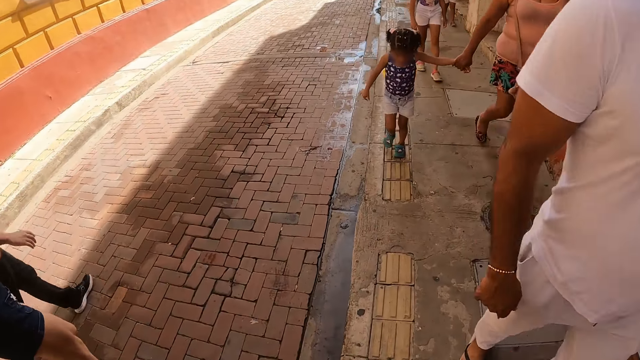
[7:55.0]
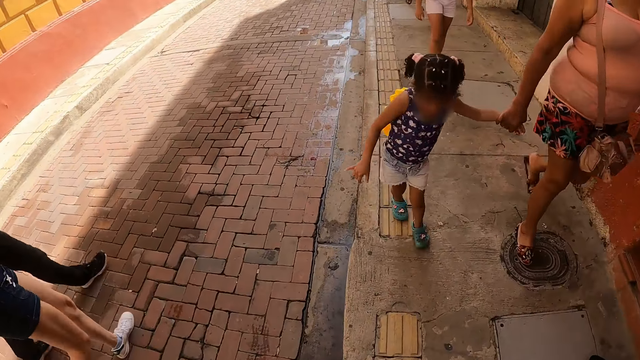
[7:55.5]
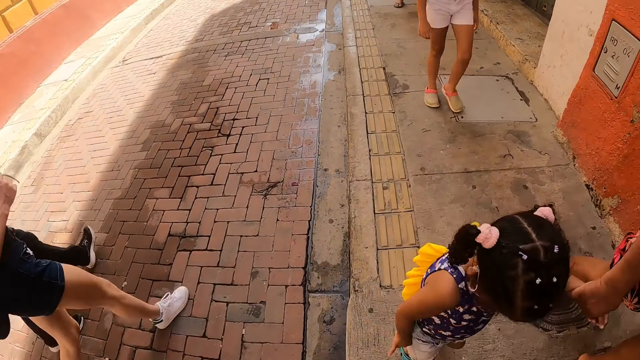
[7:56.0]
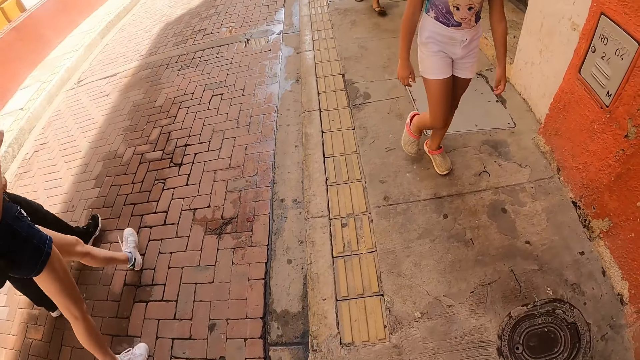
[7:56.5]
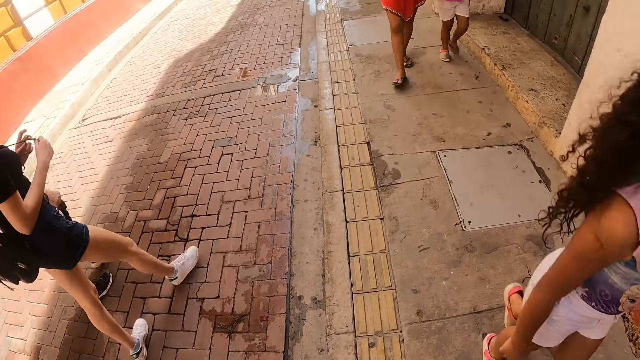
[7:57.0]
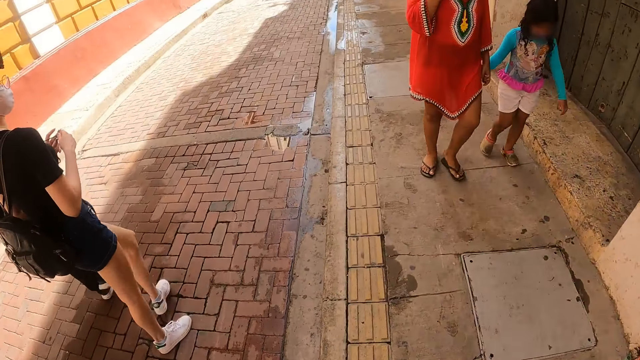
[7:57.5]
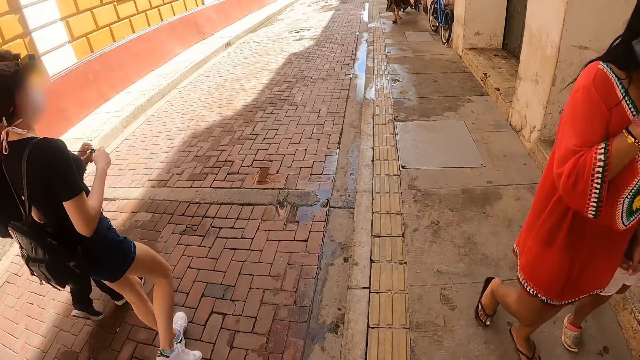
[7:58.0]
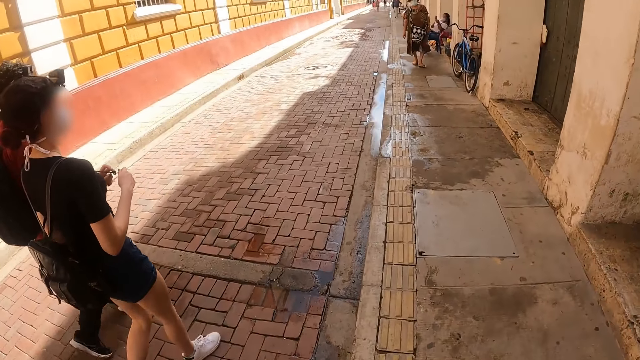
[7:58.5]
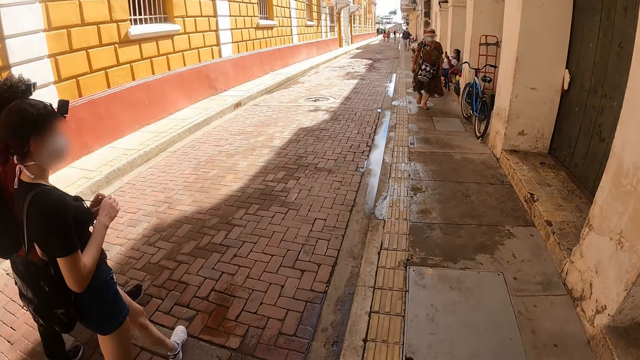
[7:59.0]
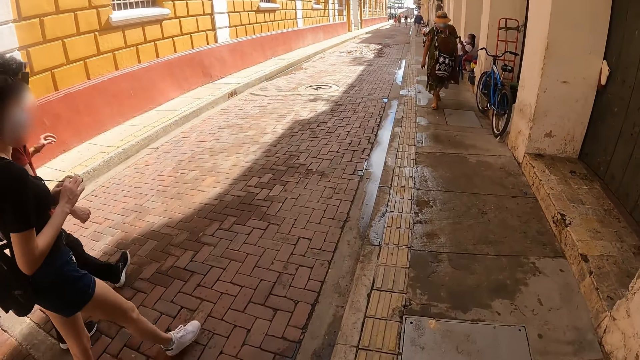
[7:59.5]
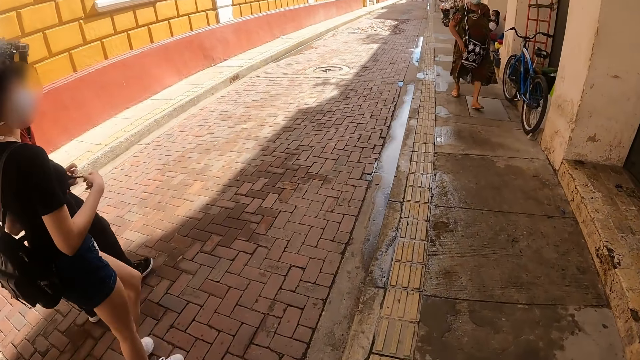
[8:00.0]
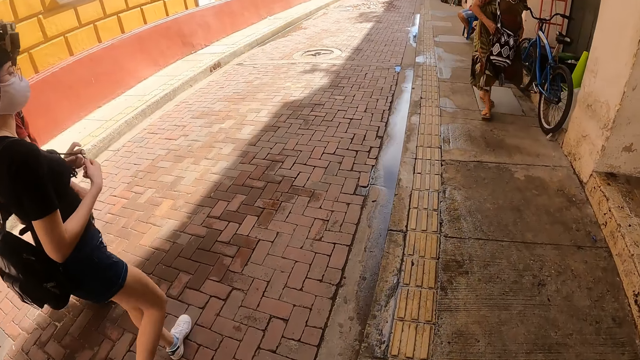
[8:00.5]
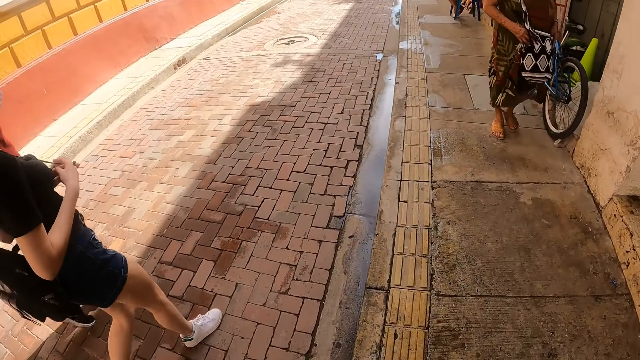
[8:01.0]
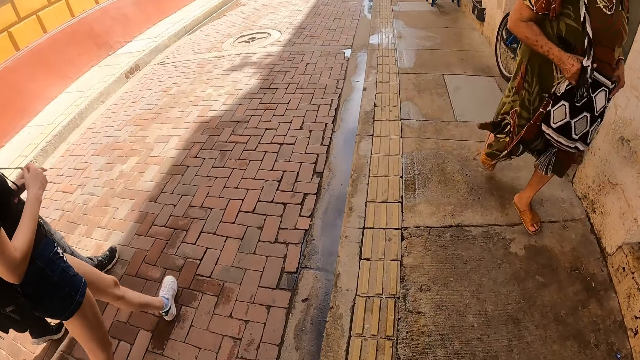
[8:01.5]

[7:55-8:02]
A lady walks along the street.

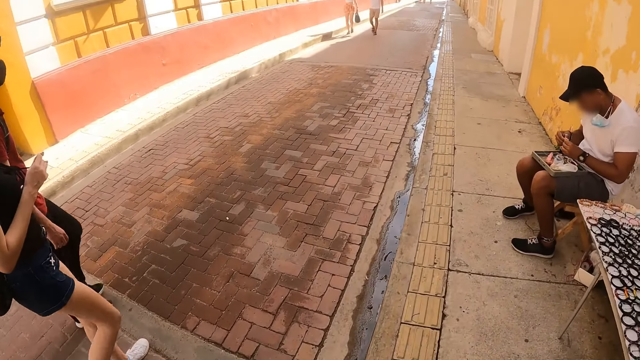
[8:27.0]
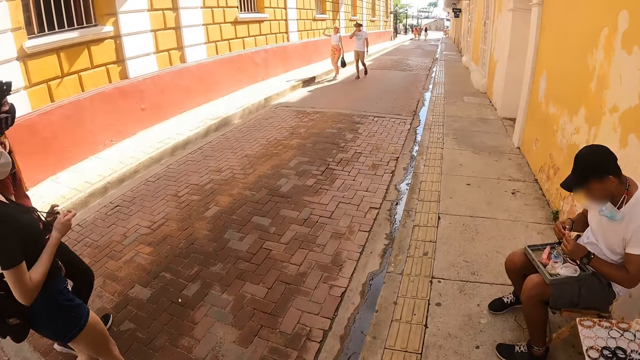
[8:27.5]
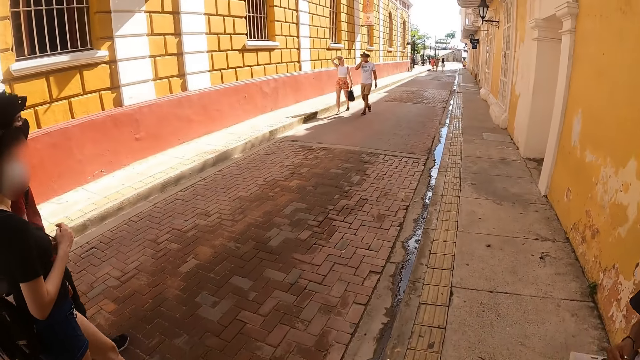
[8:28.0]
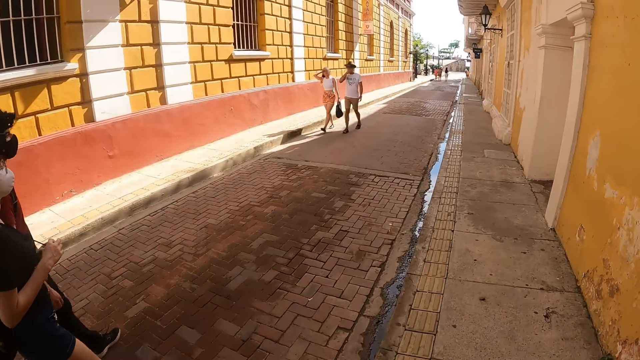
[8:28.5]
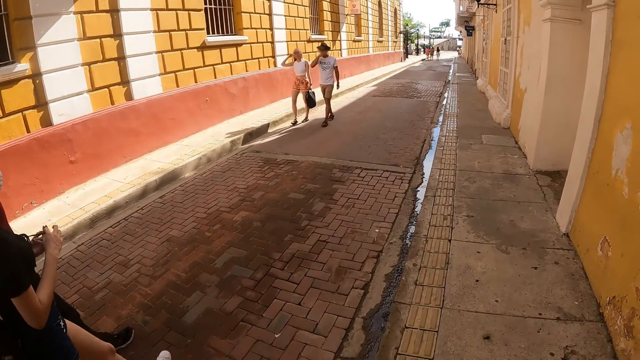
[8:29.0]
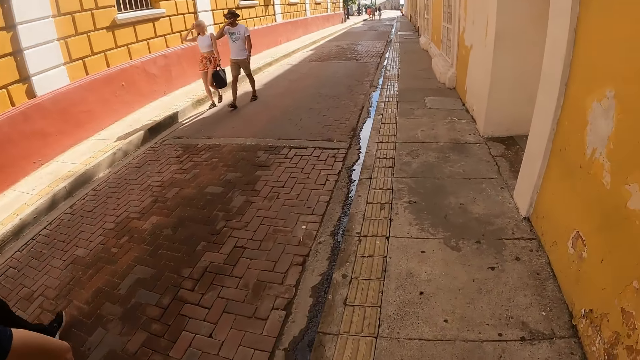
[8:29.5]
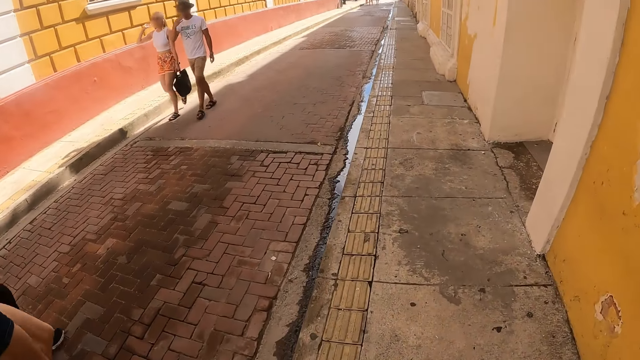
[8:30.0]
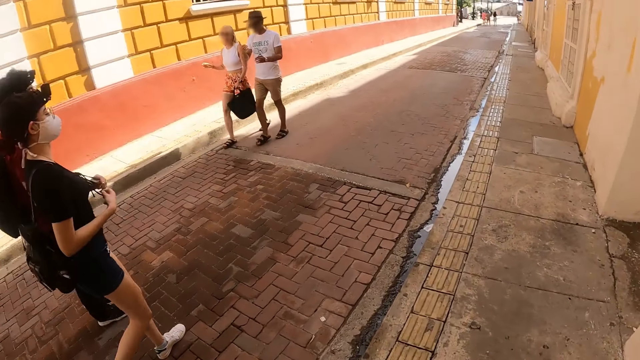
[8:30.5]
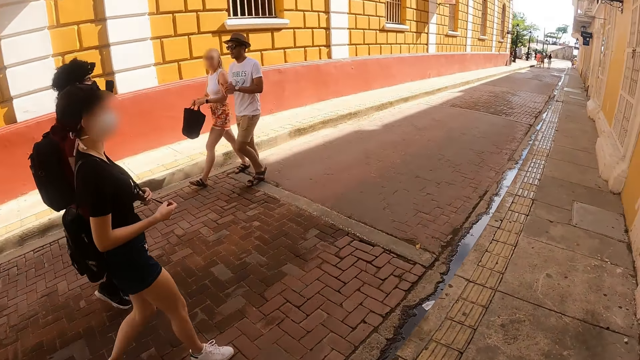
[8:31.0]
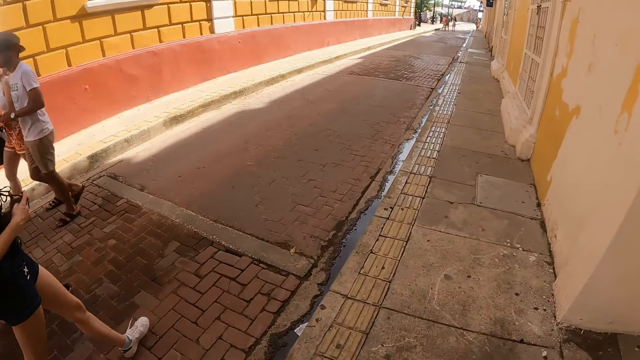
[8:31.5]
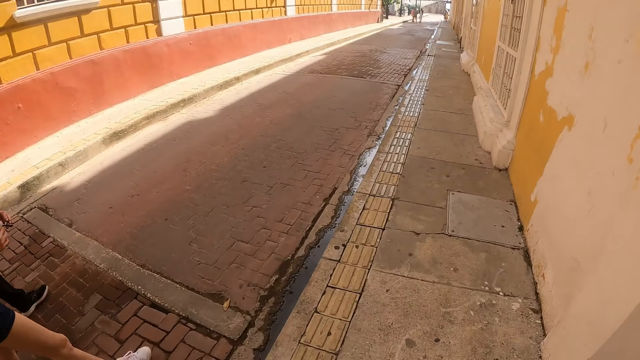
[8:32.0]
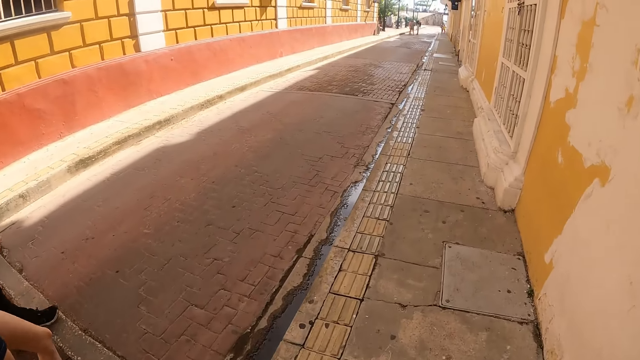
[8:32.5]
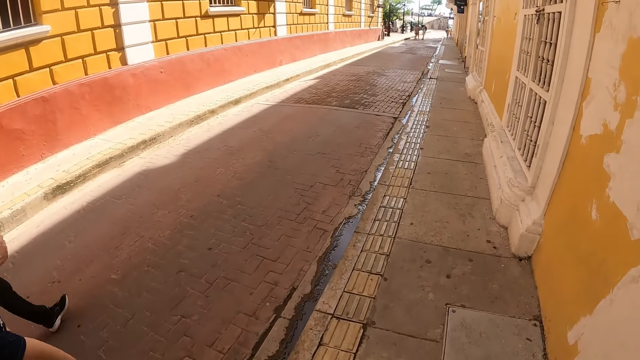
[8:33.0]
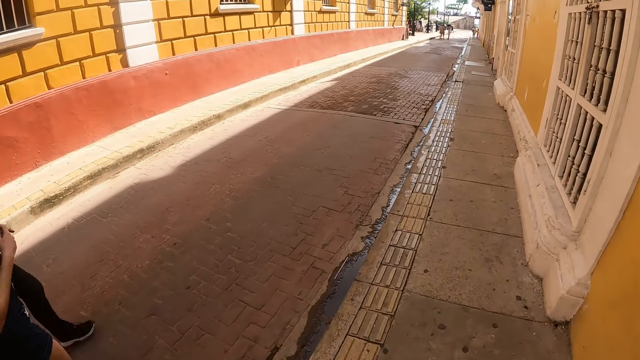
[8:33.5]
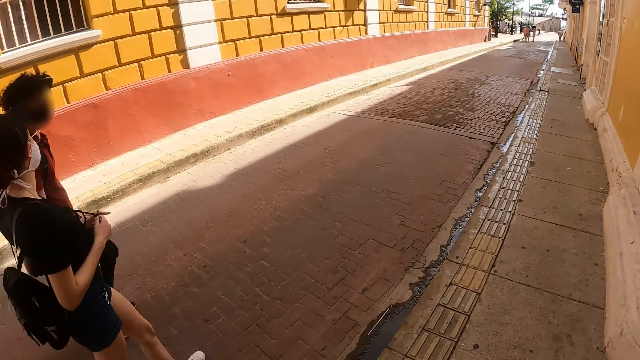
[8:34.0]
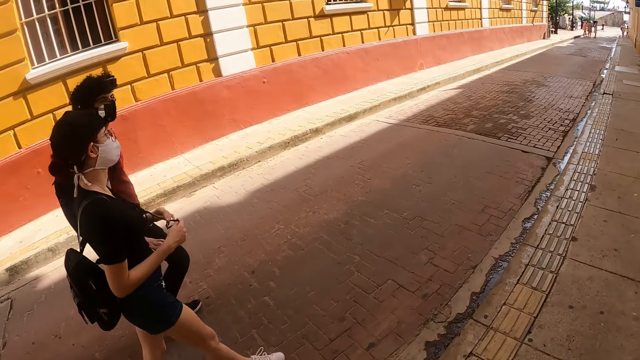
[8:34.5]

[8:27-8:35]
The camera wearer walks along the street.

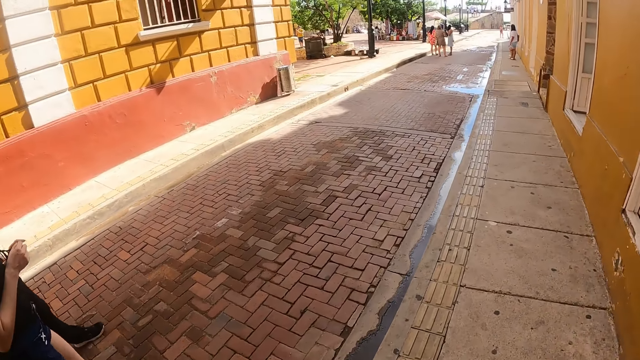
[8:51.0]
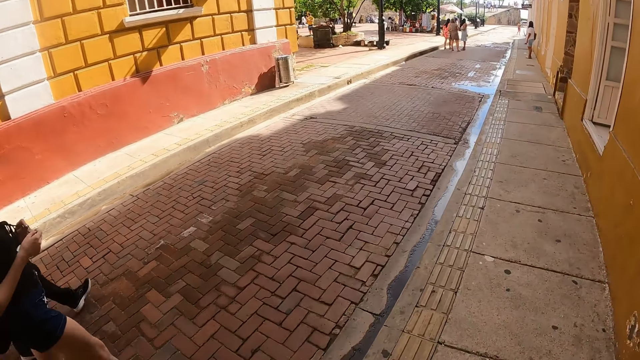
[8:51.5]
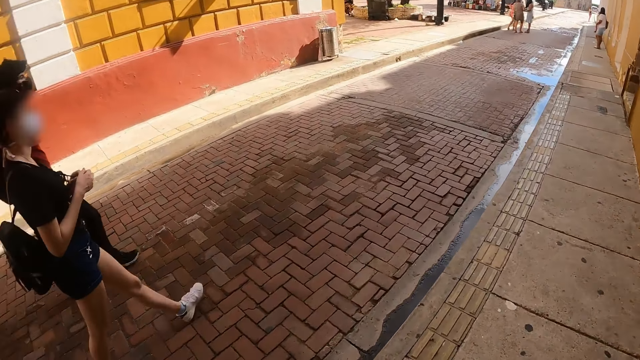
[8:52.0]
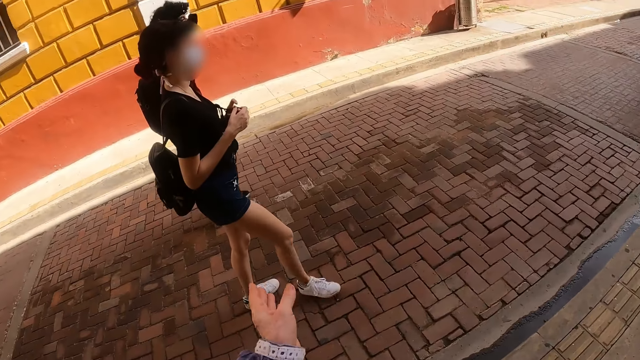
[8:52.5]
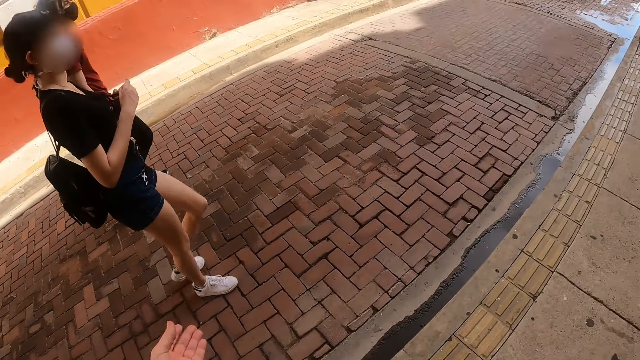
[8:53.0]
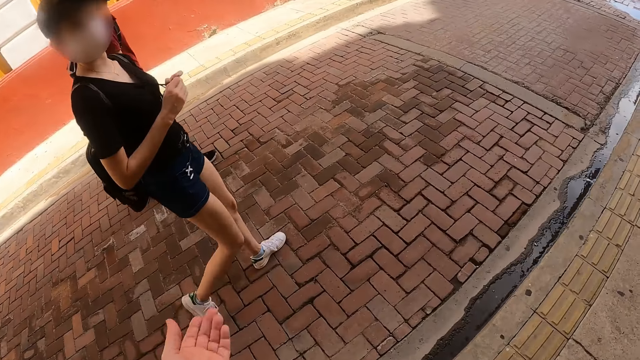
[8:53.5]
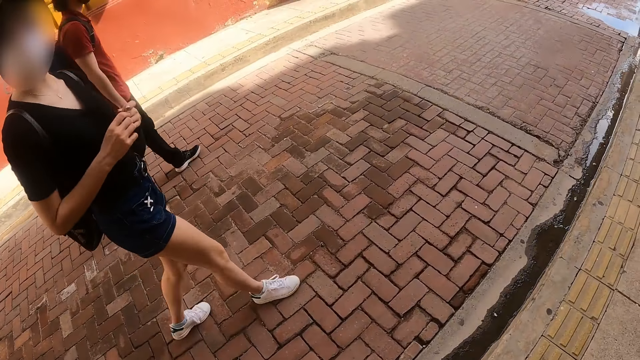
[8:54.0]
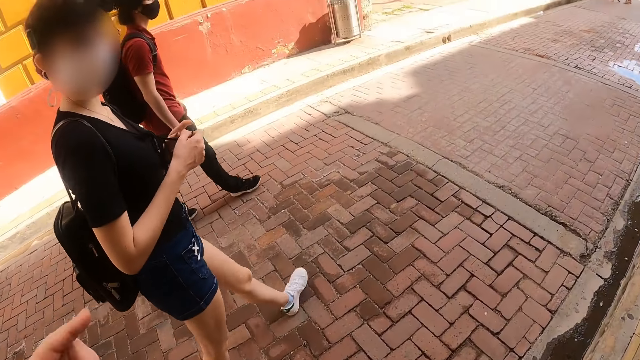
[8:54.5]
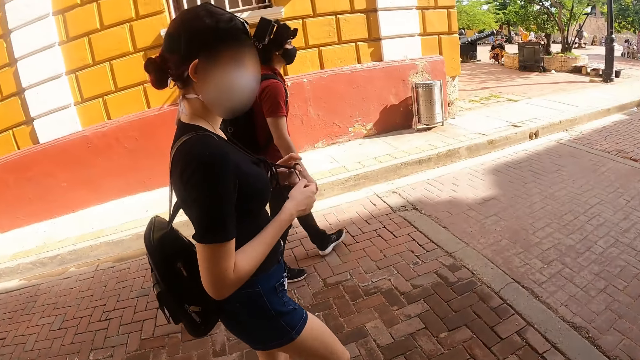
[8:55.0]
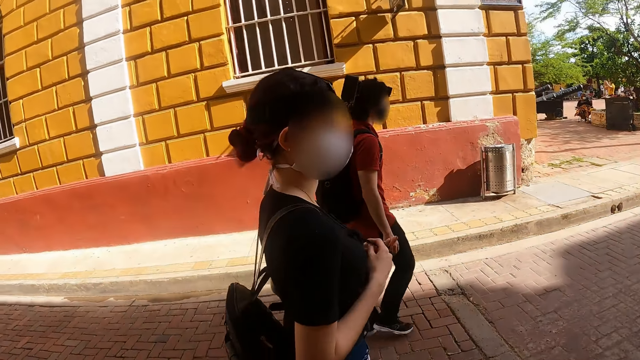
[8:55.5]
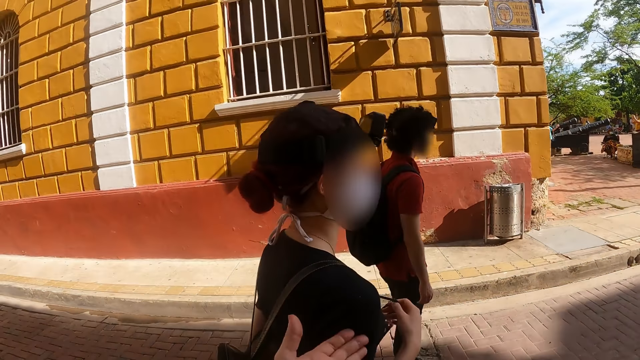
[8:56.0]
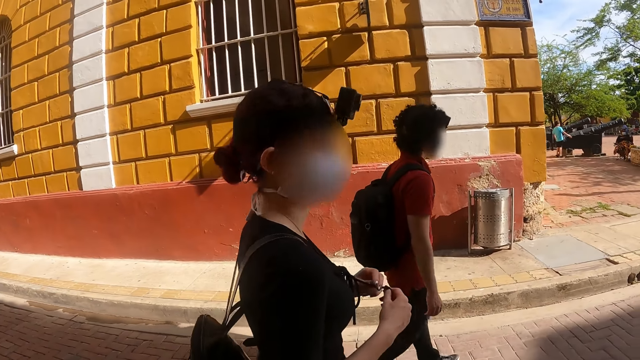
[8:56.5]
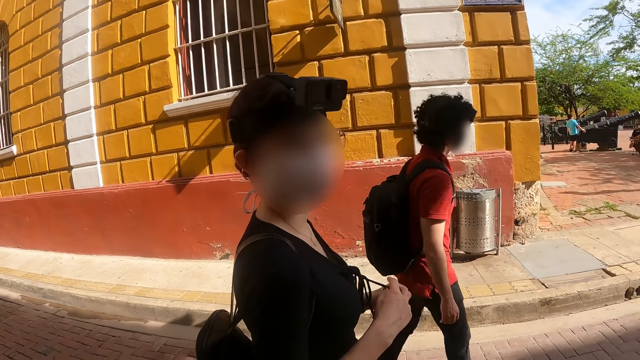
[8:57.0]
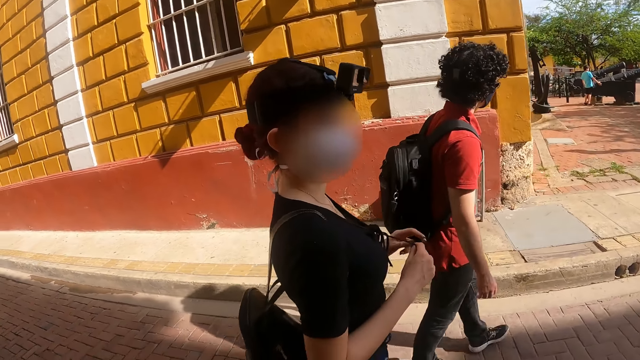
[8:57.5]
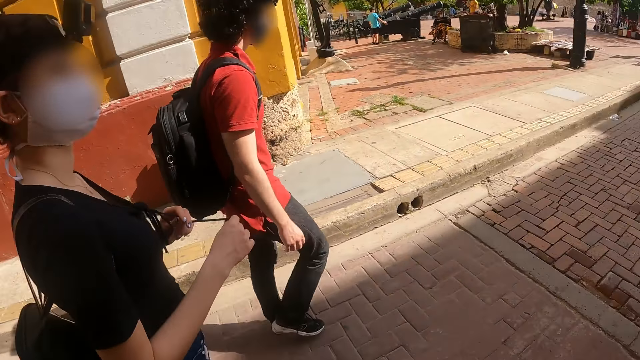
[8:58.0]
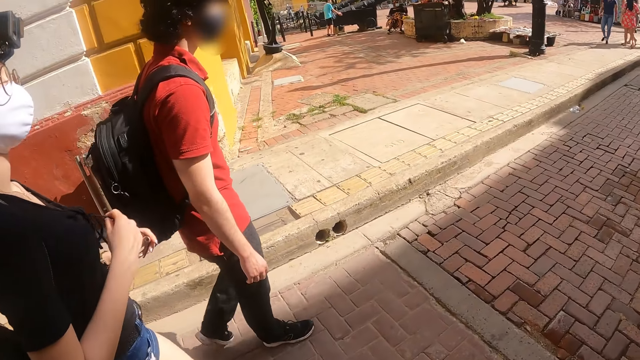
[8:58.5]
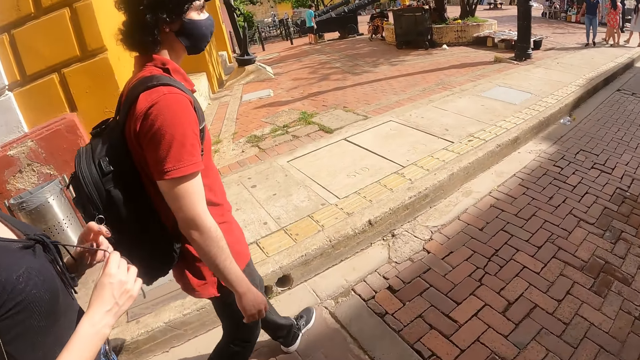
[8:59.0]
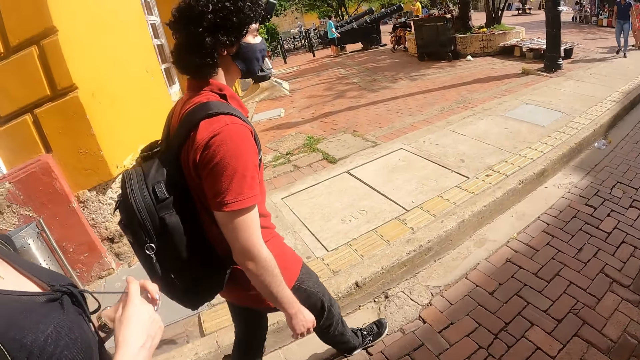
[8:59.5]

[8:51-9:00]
The camera wearer interacts with a lady.
